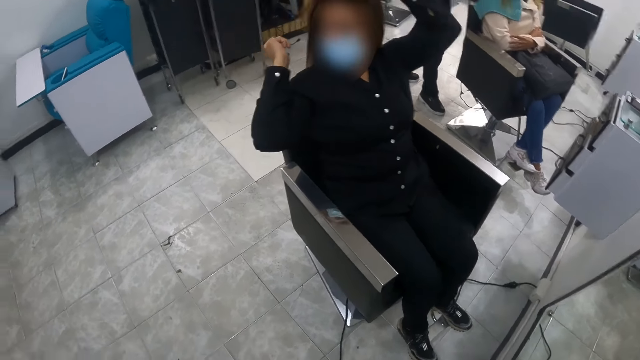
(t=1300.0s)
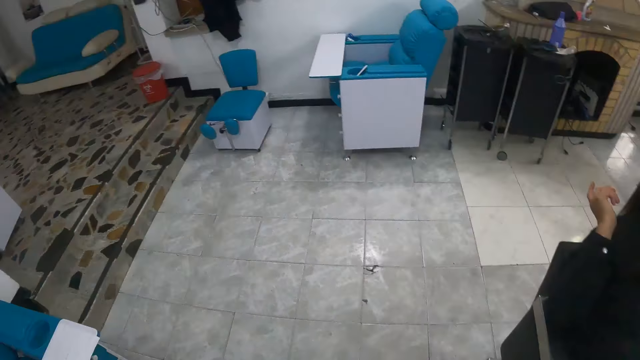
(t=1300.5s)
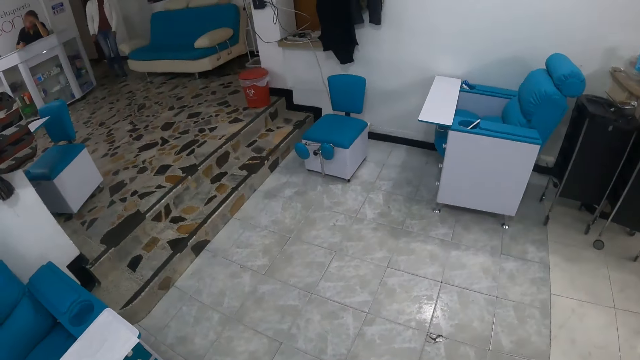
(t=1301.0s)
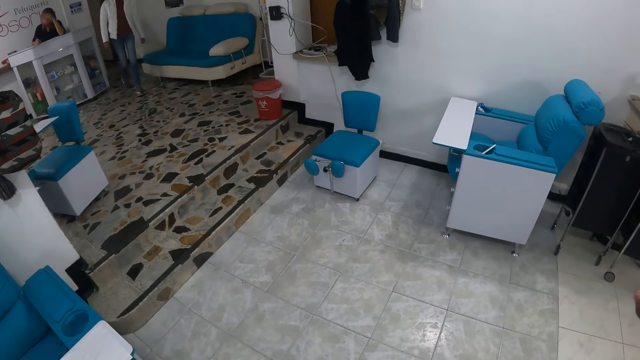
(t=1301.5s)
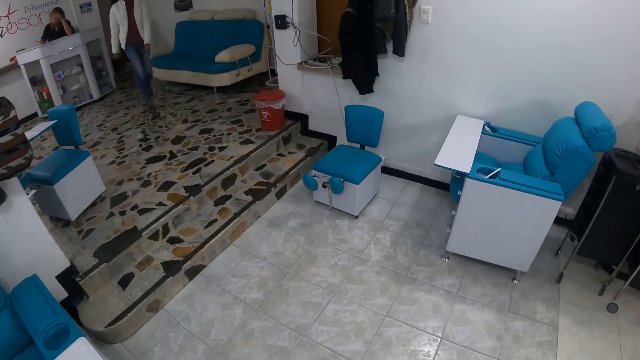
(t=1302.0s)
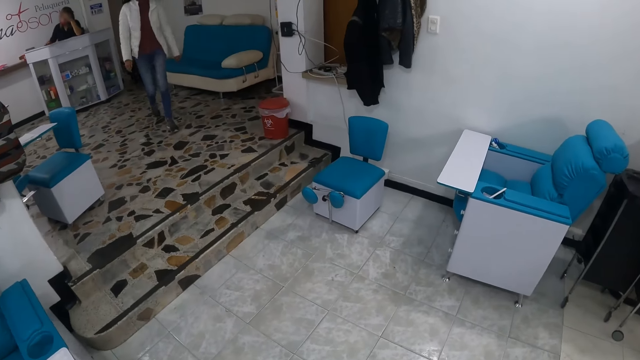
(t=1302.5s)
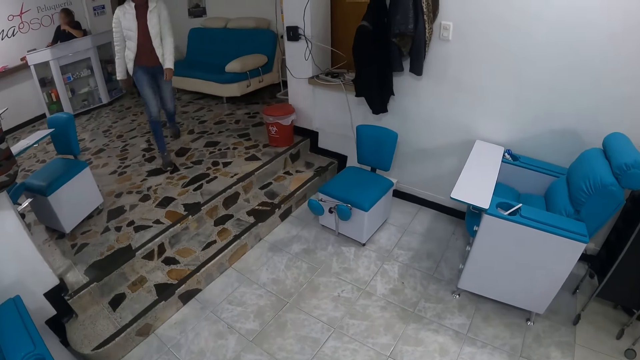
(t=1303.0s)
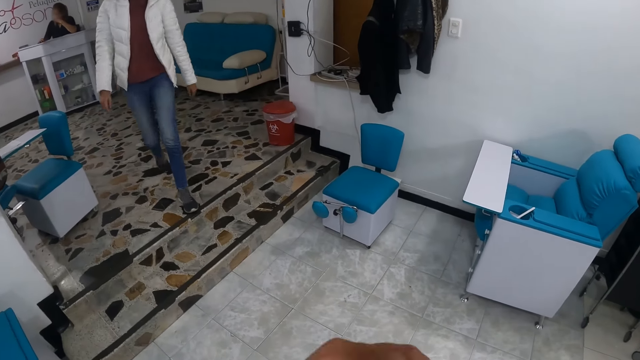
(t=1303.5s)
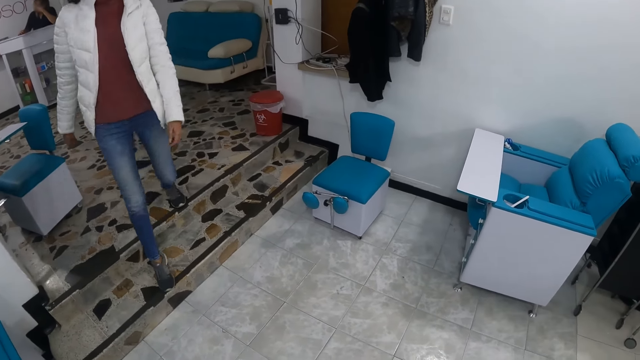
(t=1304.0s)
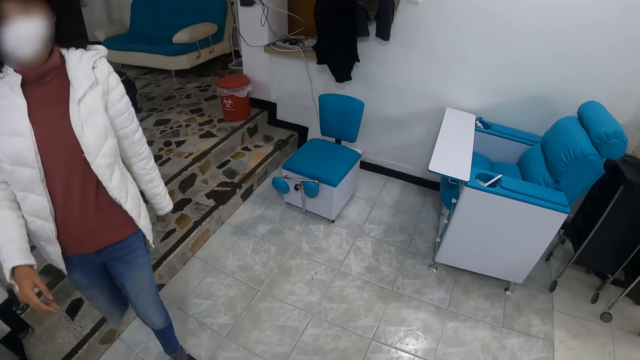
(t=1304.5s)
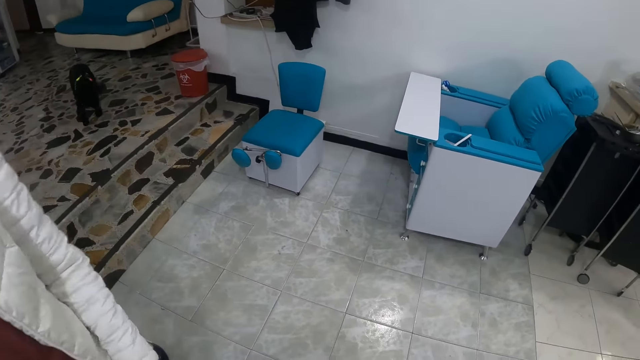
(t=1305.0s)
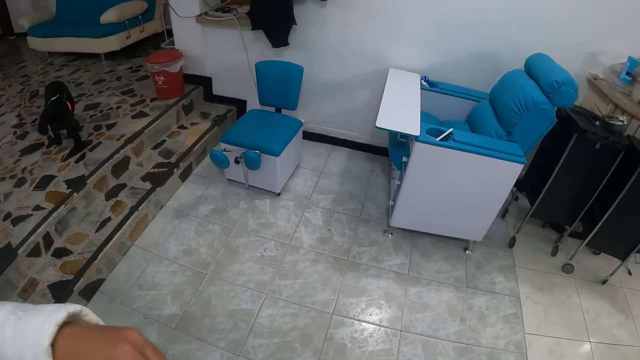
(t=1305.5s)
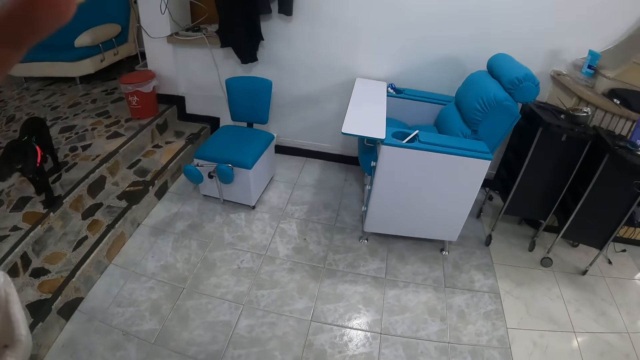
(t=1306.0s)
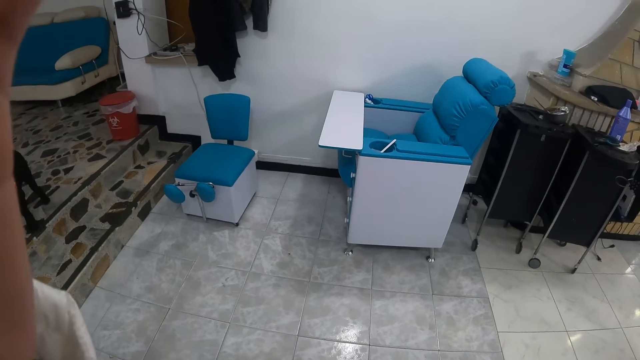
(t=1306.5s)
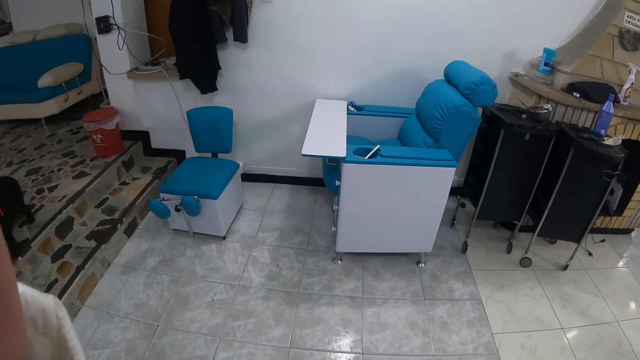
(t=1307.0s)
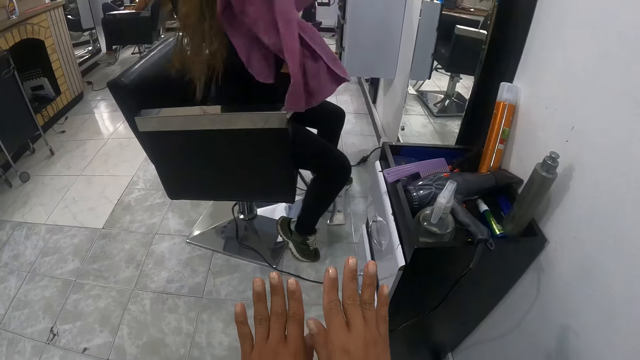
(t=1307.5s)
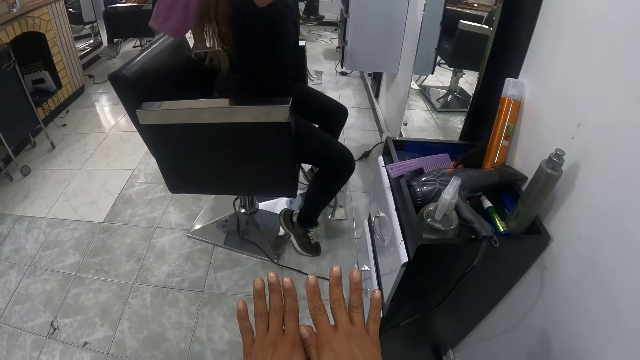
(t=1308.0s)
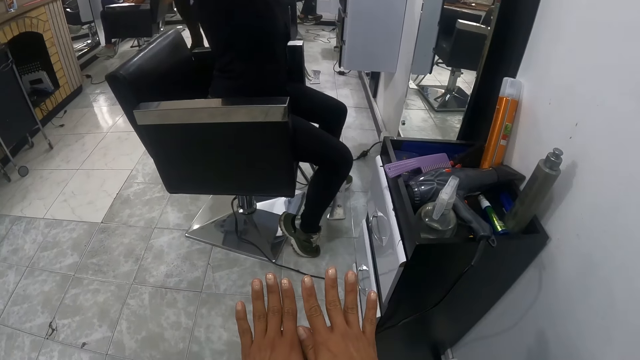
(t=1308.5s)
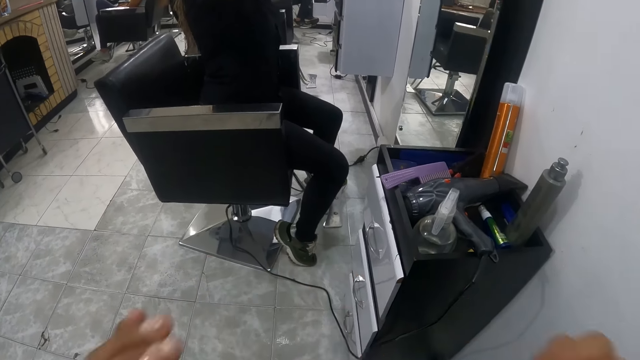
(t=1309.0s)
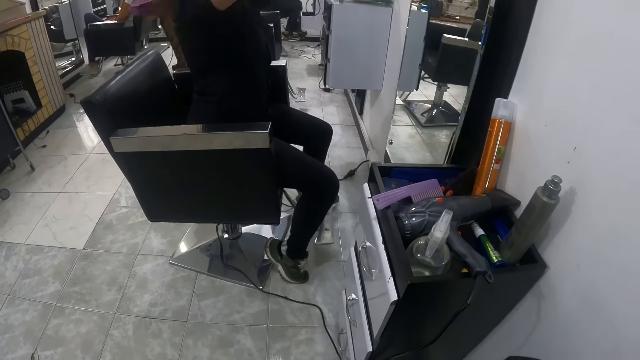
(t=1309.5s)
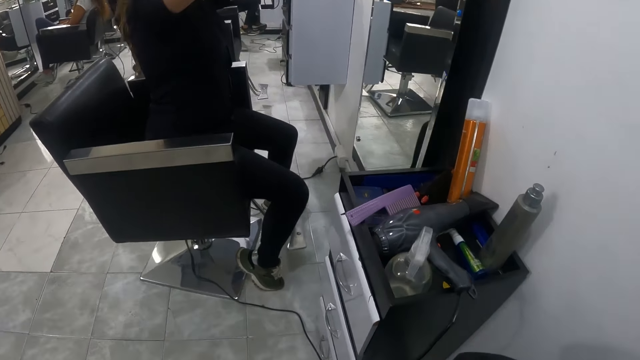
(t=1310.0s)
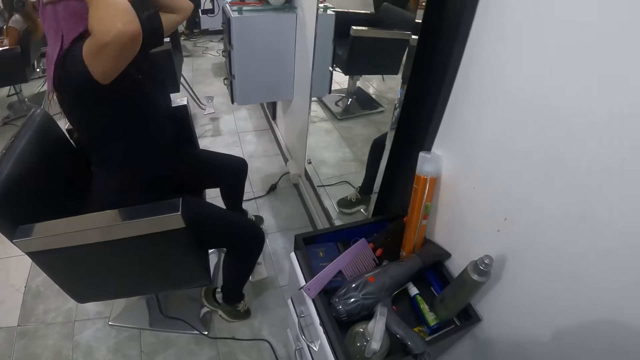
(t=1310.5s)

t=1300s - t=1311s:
A woman walks to the camera wearer. A person enters the salon. The woman touches the face of the camera wearer. The person talks to another person. The camera wearer looks at both her hands.

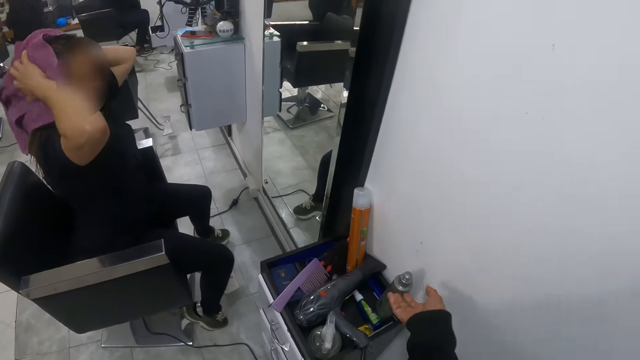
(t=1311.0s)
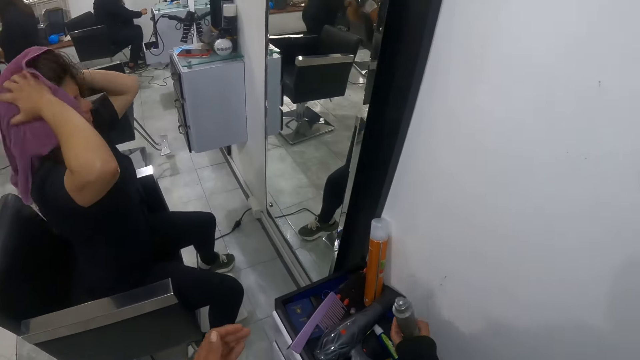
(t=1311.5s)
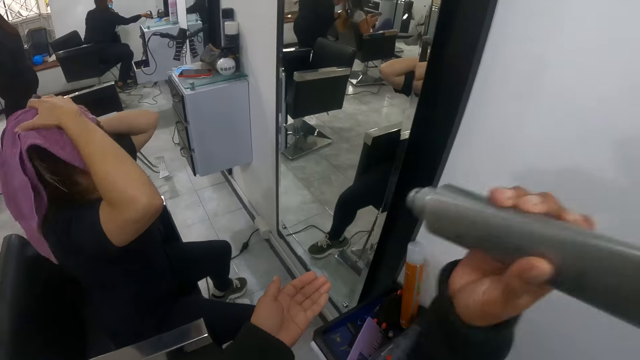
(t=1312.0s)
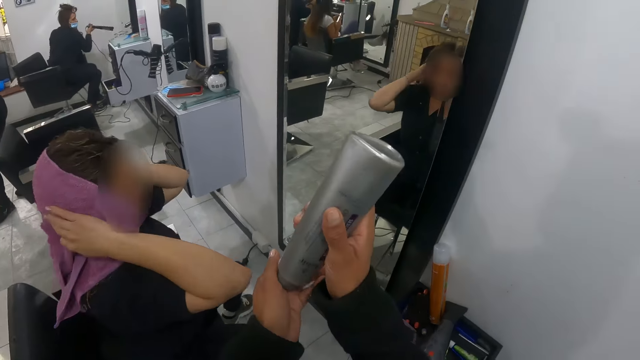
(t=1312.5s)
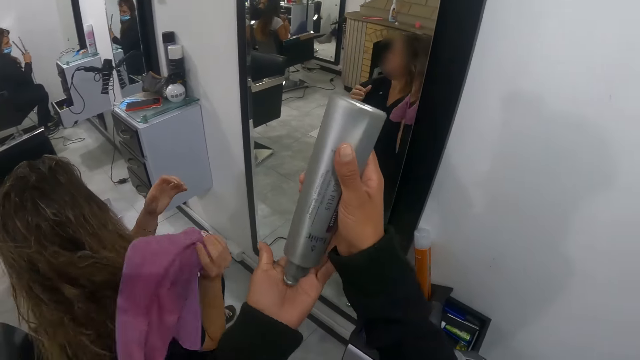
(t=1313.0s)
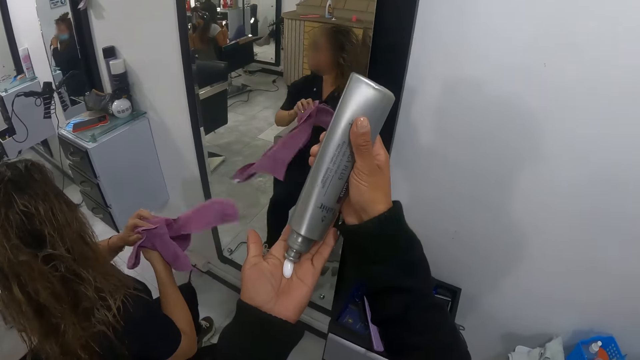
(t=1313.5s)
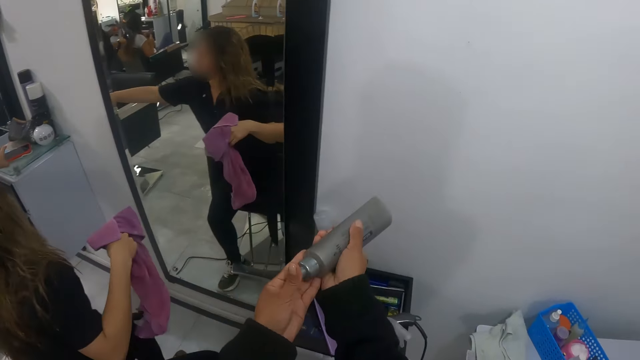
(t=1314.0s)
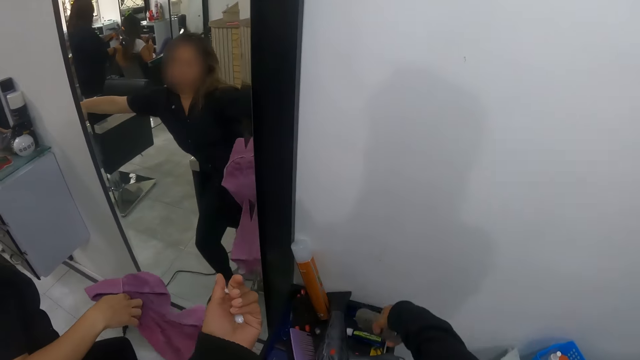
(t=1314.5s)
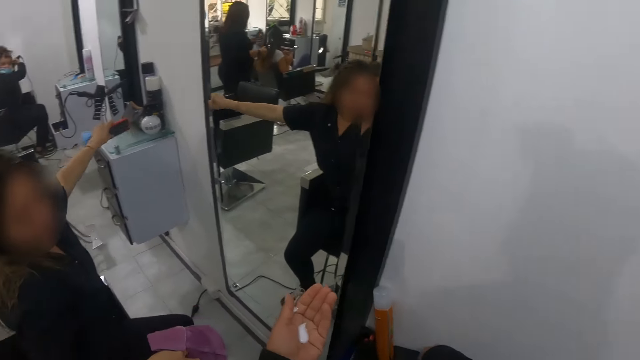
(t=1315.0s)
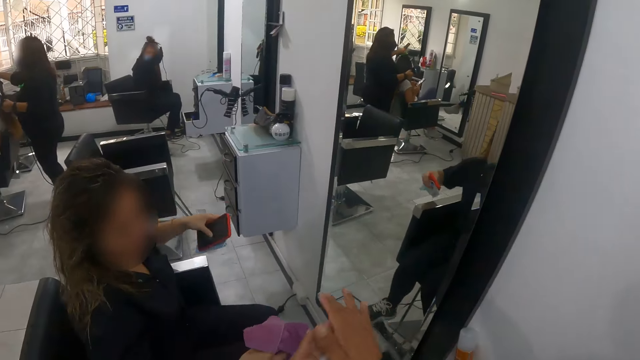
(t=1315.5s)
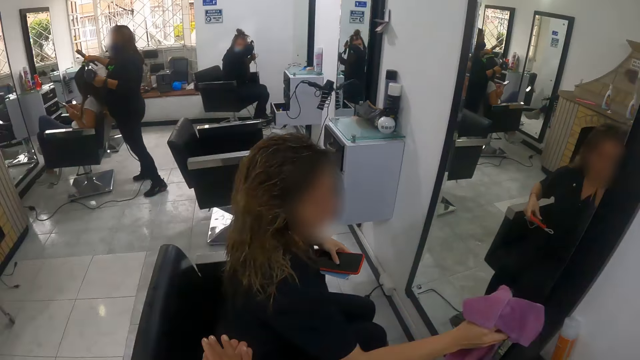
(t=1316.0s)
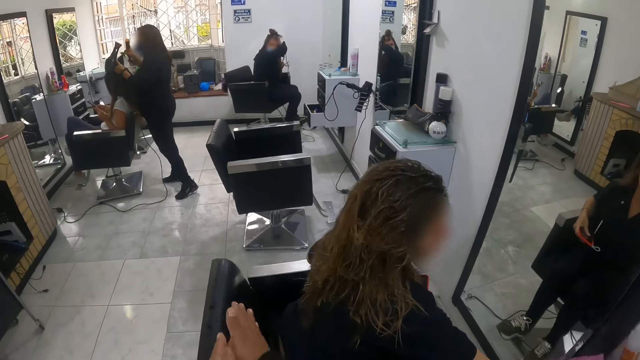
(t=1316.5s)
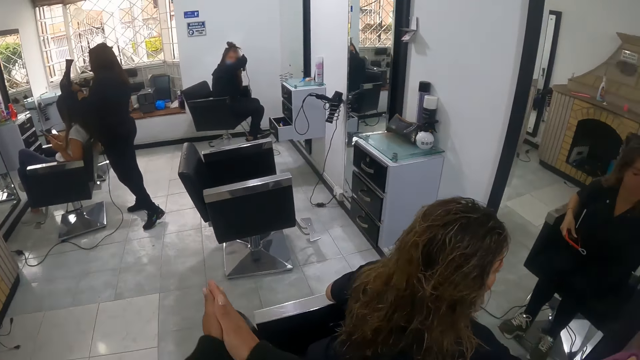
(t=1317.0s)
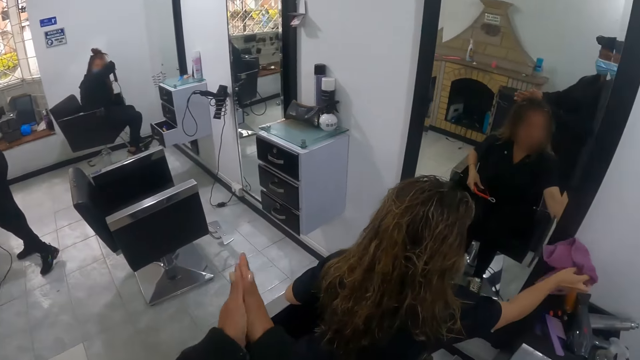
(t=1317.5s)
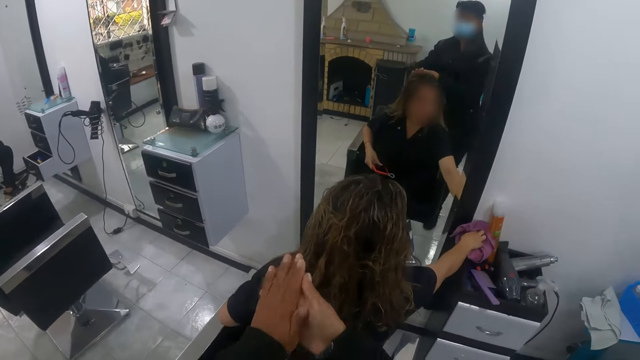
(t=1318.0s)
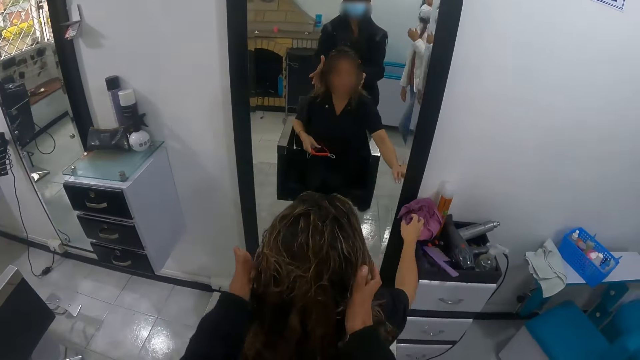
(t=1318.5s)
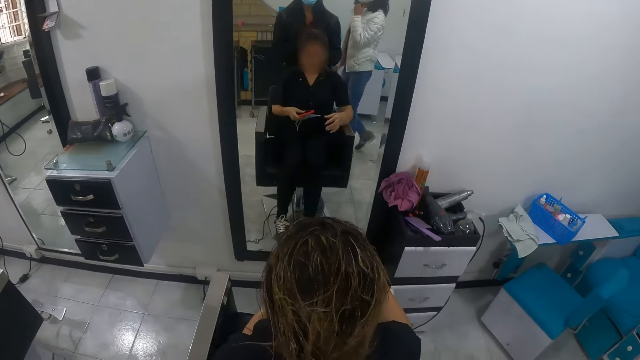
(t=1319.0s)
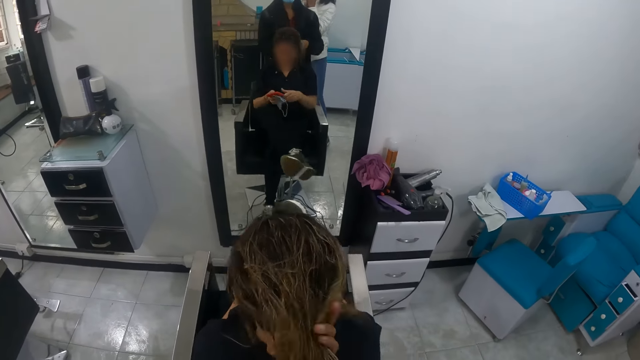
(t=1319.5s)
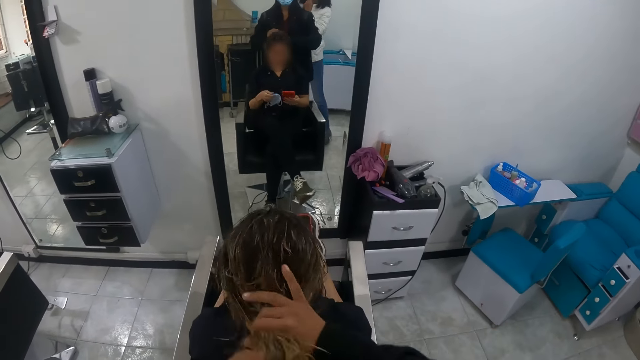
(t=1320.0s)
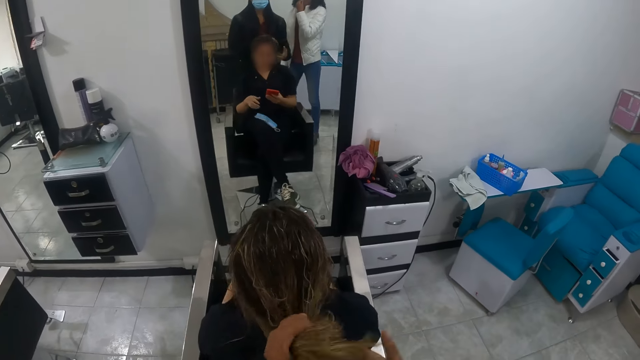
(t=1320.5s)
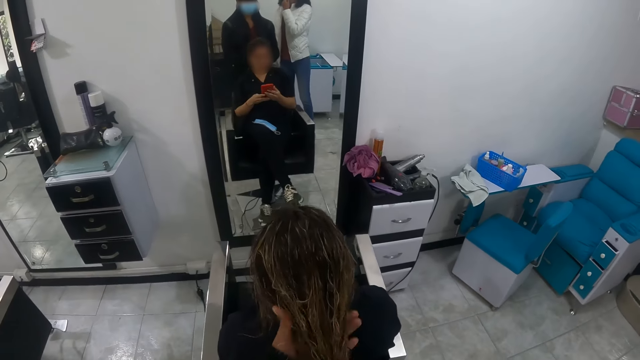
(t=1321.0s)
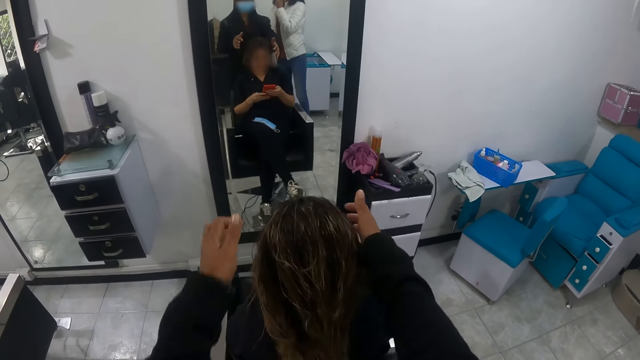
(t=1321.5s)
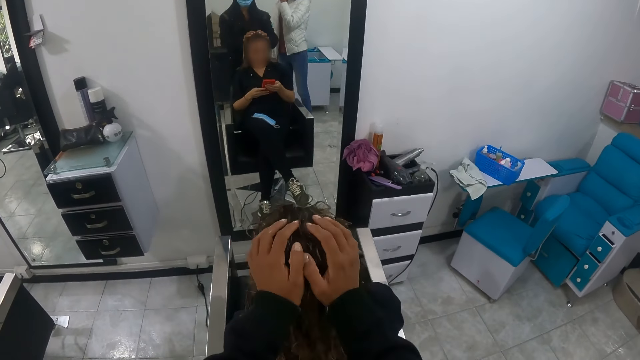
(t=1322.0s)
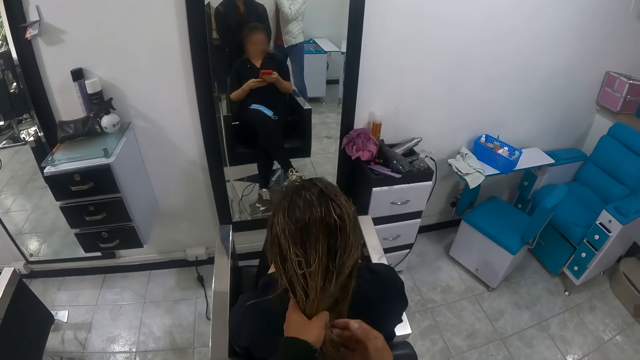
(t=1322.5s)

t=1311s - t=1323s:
The woman dries her hair with a towel with both hands. The camera wearer picks a tube of cream from the cabinet with her right hand. Another woman picks a hair straightener from the cabinet with her right hand. The camera wearer pours the cream from the tube in her right hand to her left hand. The first woman holds the towel with her right hand. The first woman picks a phone from the wall cabinet with her left hand. The camera wearer drops the tube in the cabinet with her right hand. She rubs both hands together. The first woman drops the towel in the cabinet with her right hand. A third woman dries the hair of a fourth woman with the hand dryer in her left hand. The camera wearer rubs the hair of the first woman with the cream with both hands.
